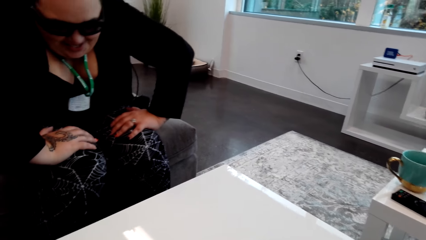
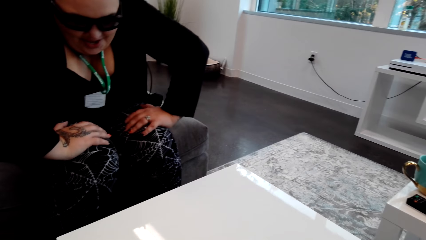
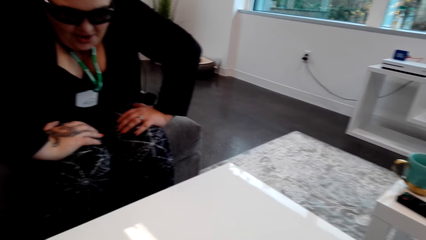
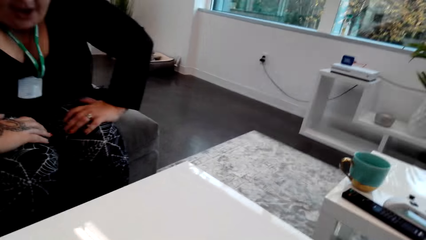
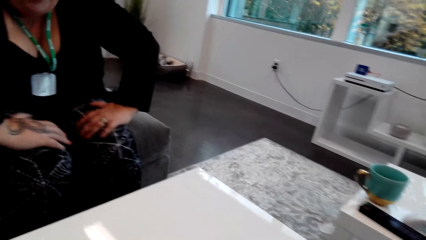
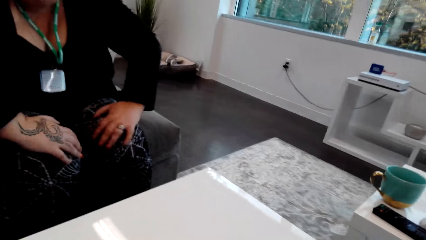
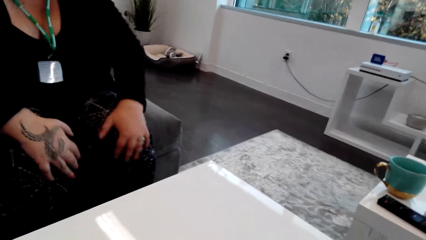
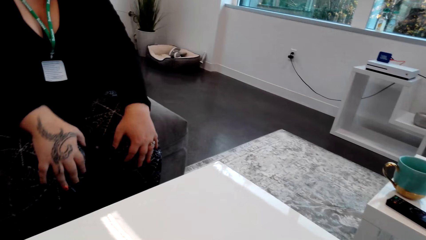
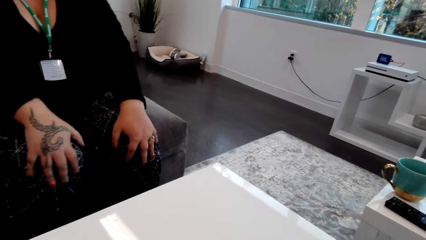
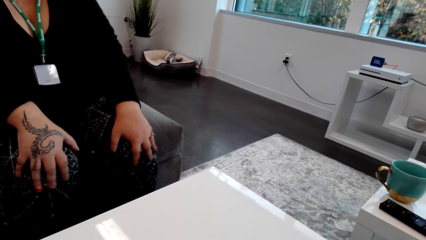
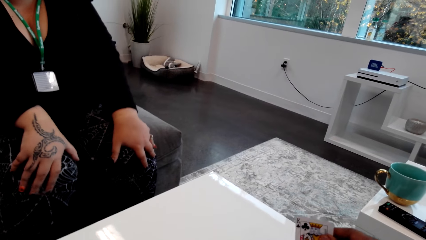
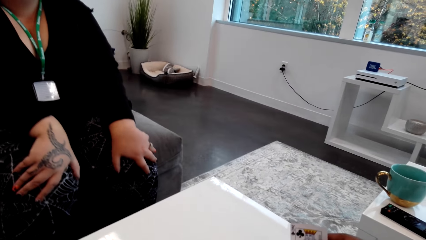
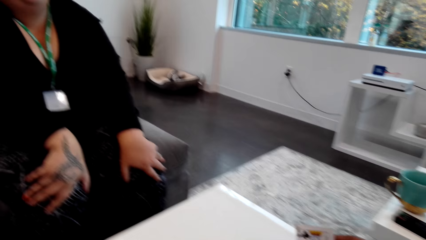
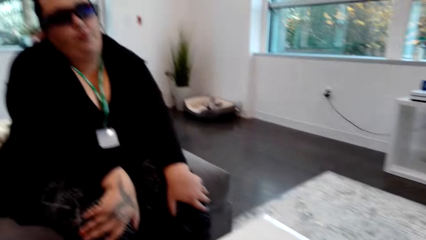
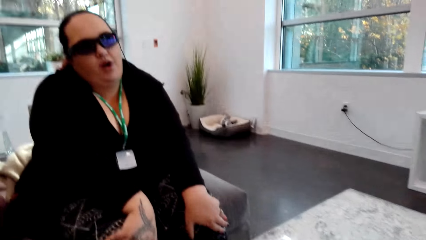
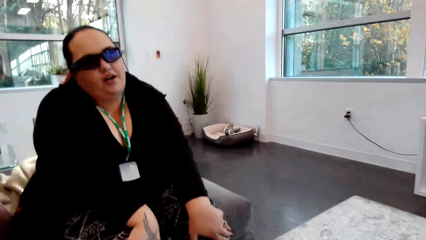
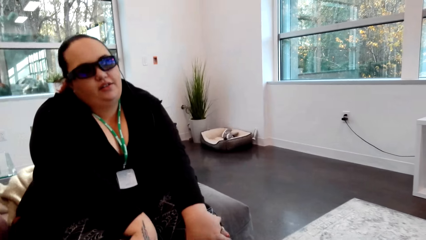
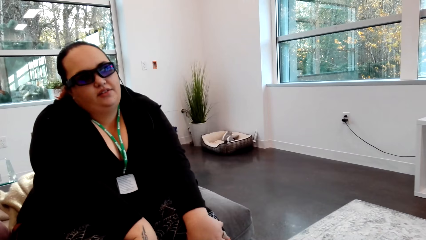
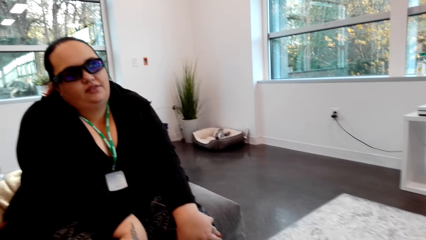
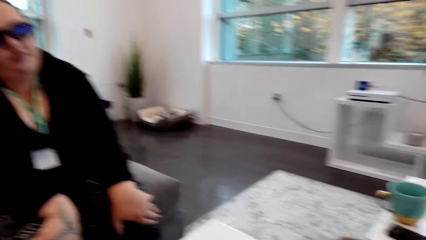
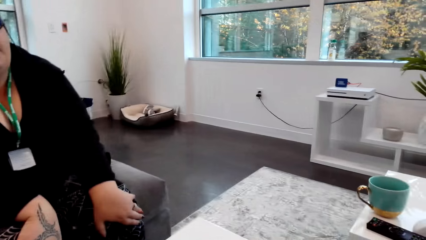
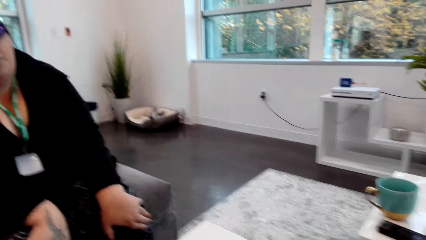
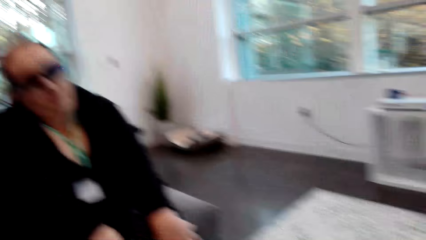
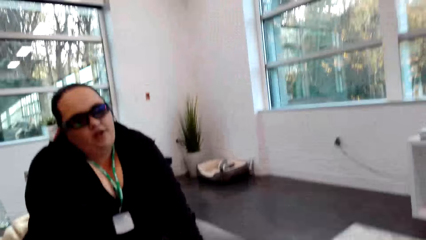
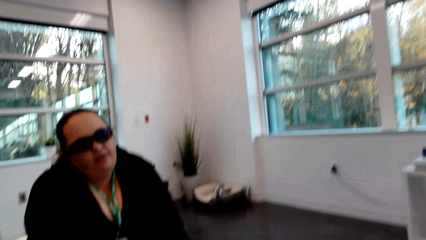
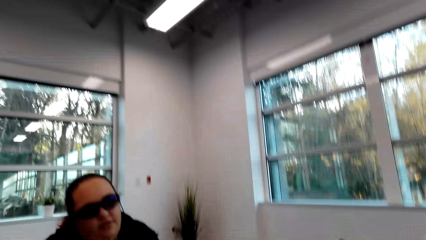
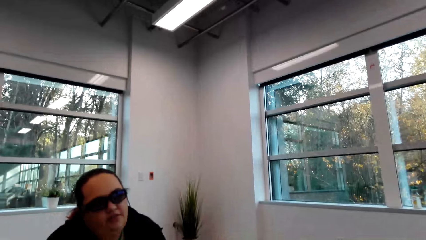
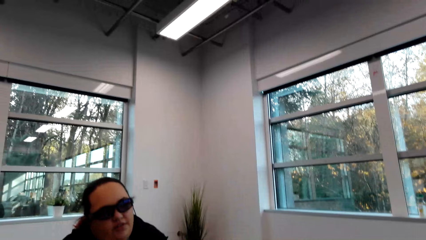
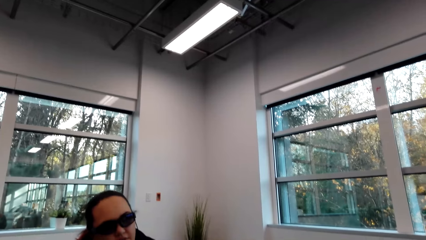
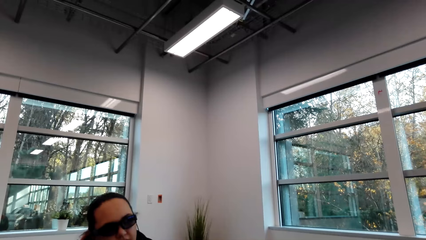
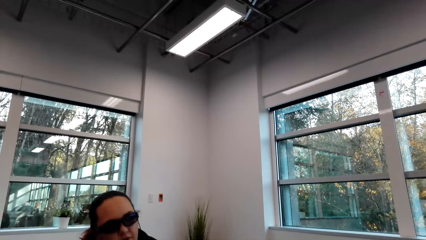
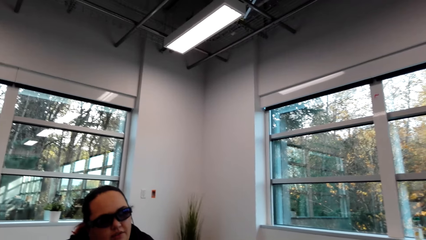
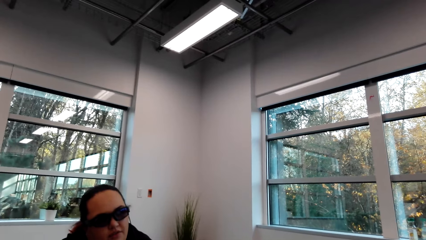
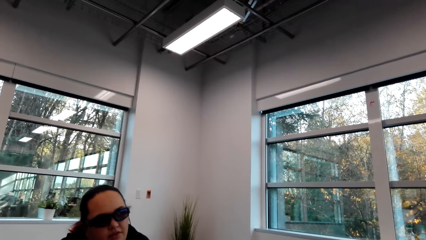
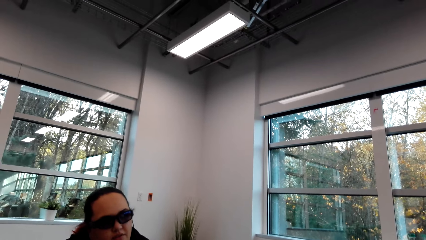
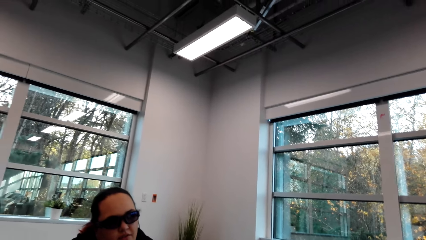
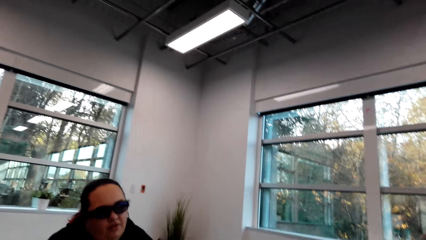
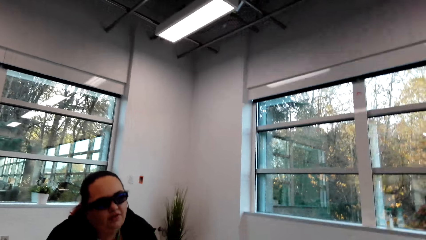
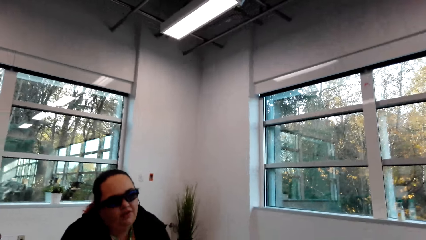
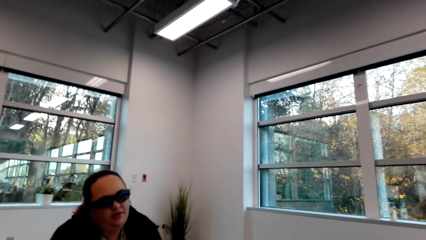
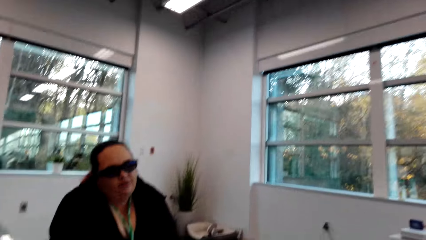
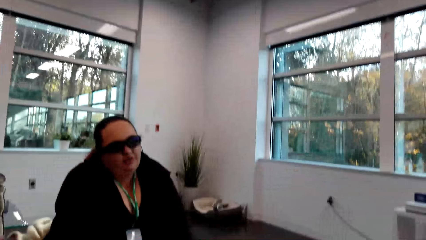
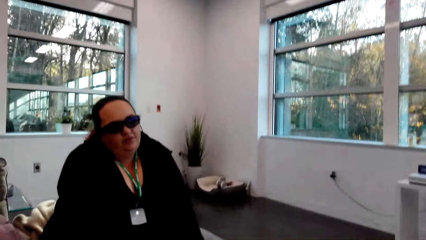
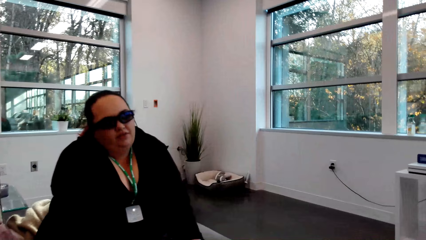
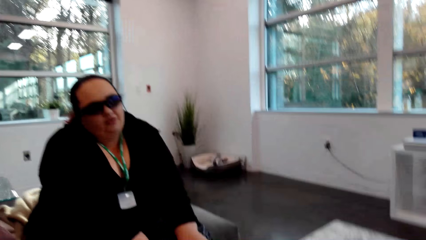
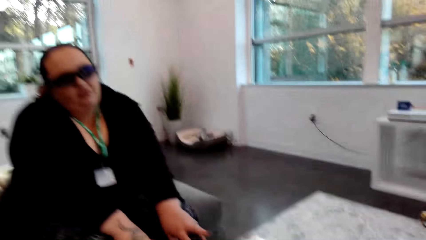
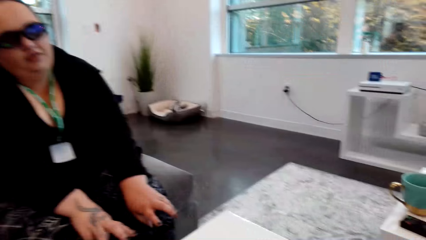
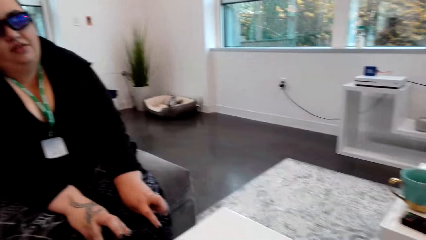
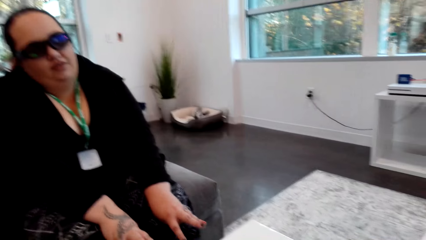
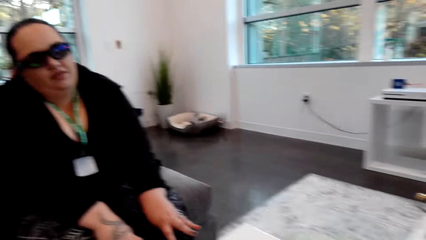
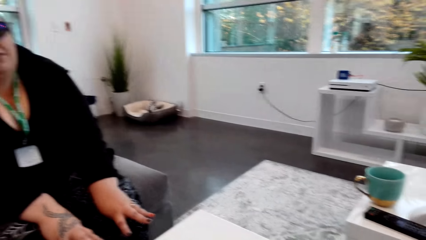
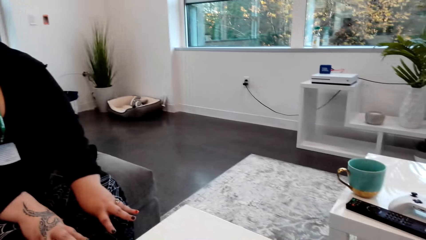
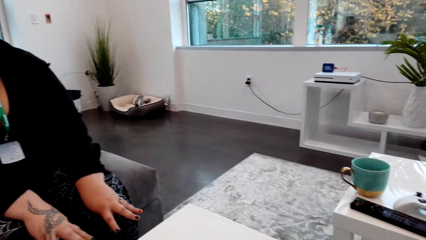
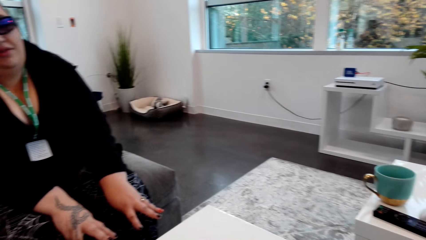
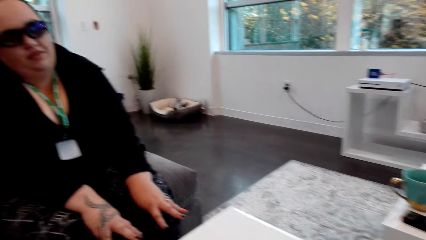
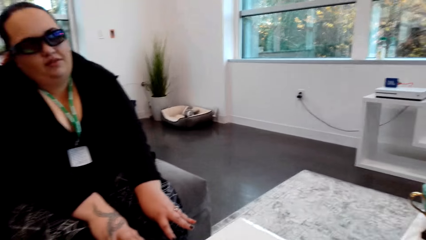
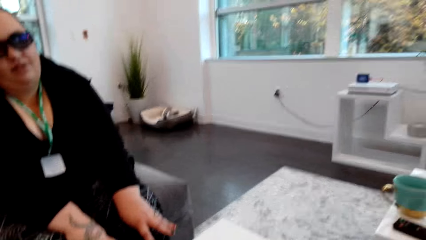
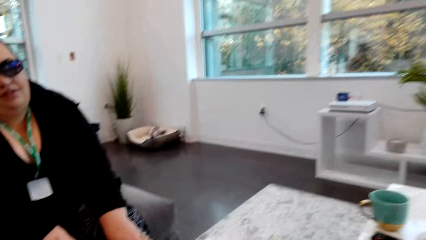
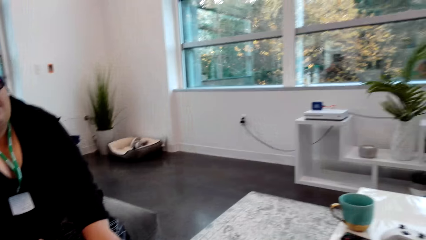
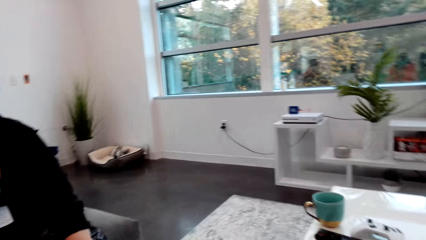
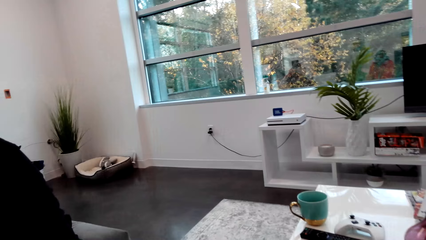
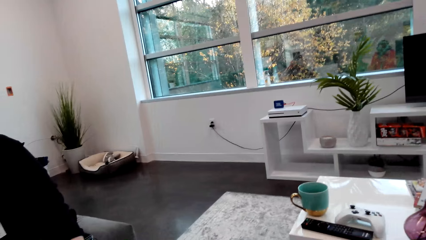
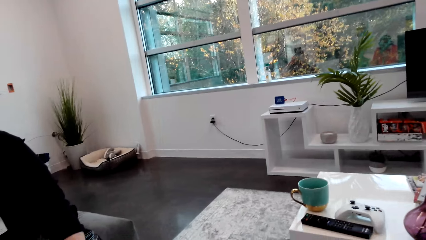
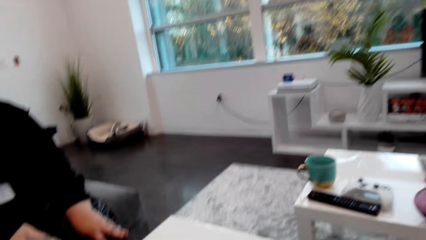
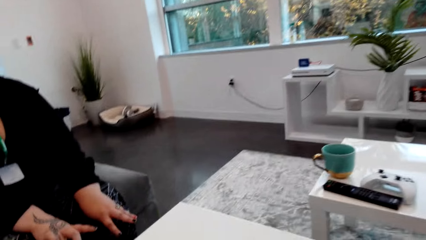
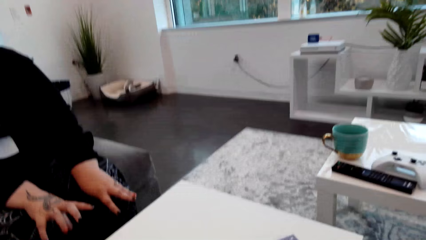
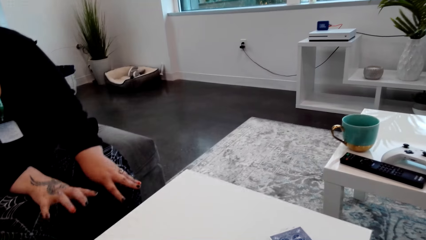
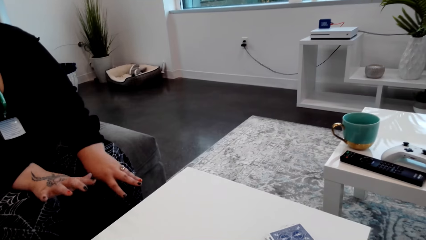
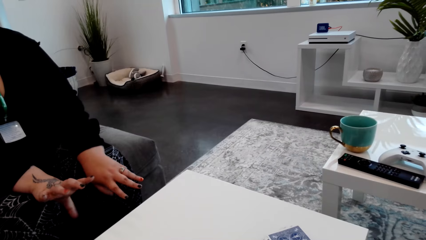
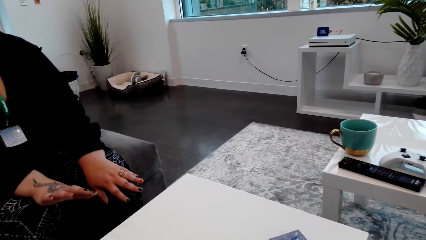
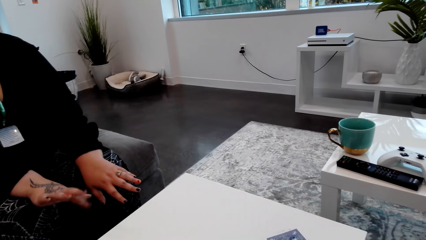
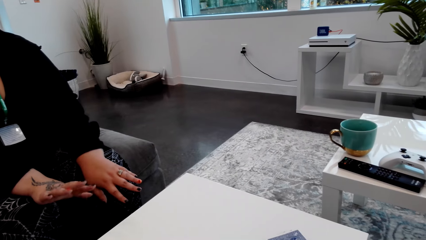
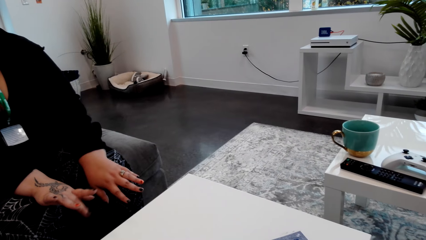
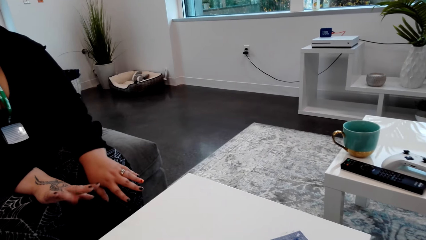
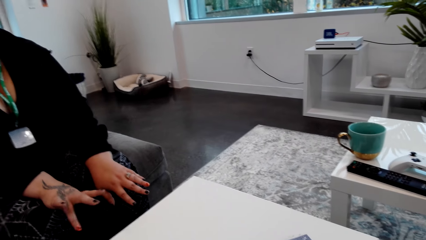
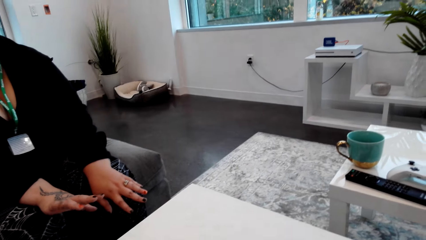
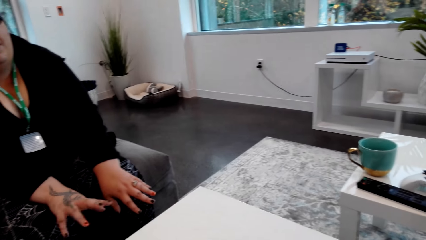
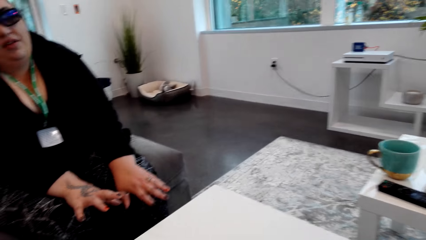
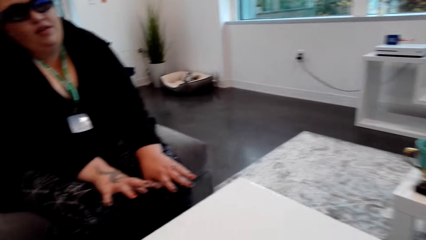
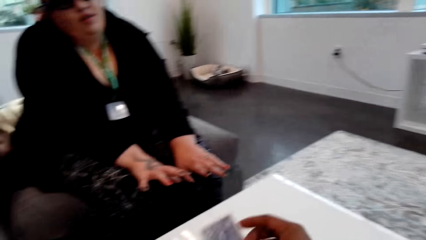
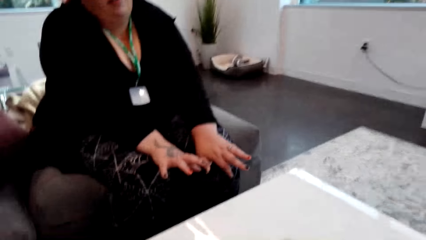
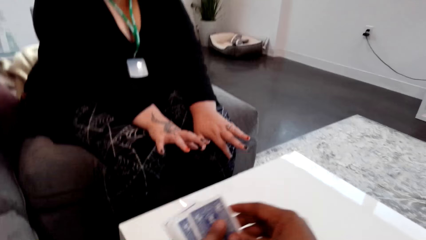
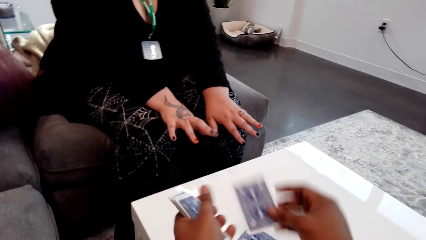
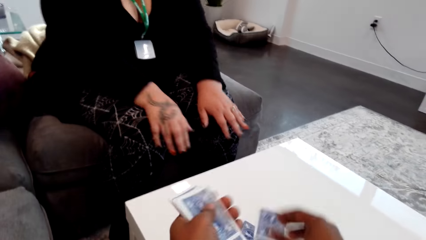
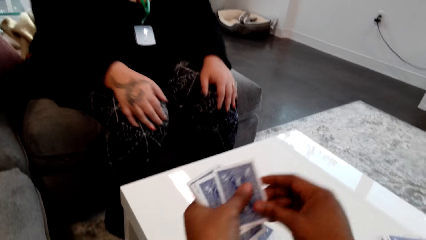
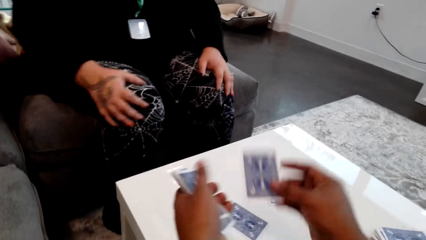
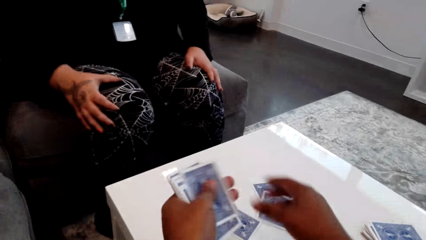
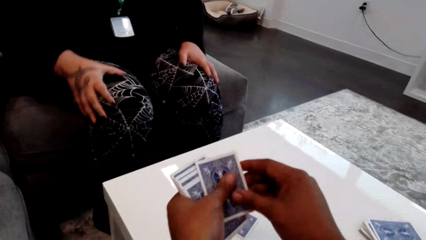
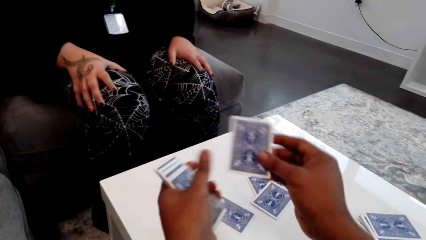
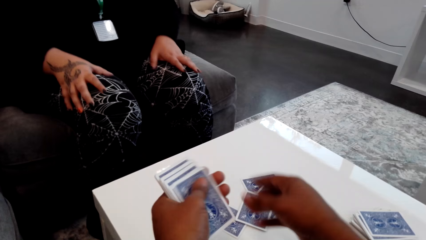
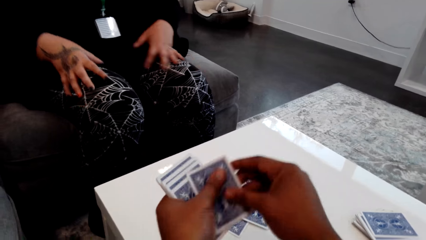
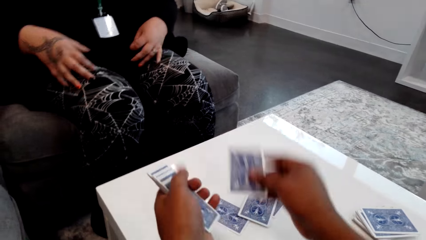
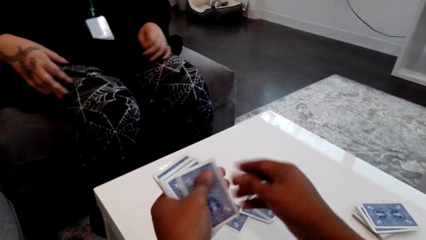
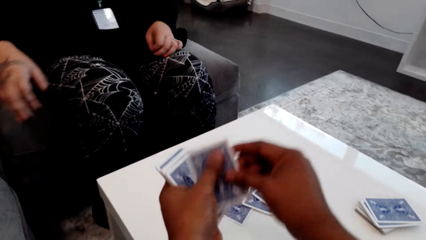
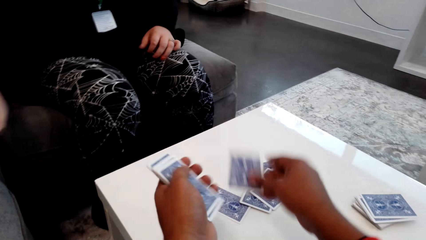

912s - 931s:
A lady converses with the camera wearer. The lady plays with her hands. The camera wearer counts the cards.
